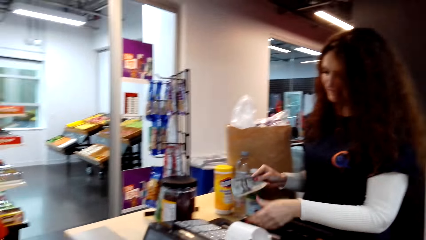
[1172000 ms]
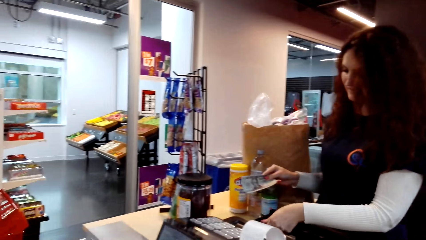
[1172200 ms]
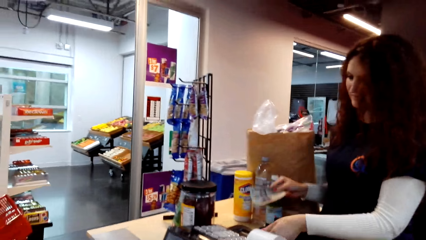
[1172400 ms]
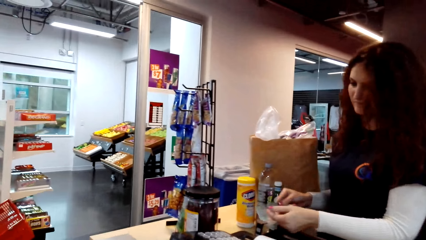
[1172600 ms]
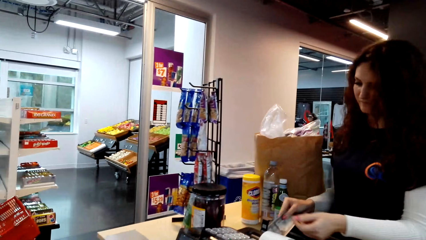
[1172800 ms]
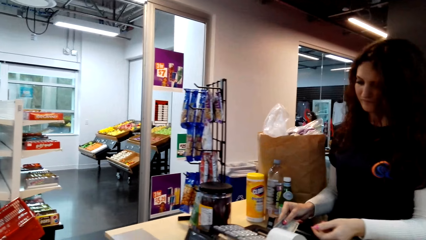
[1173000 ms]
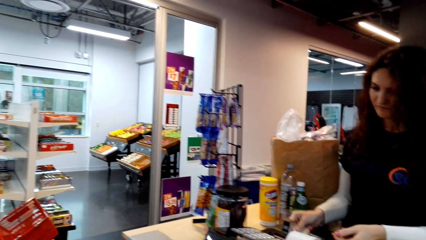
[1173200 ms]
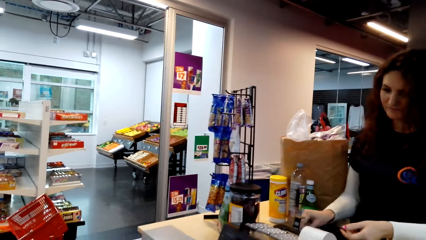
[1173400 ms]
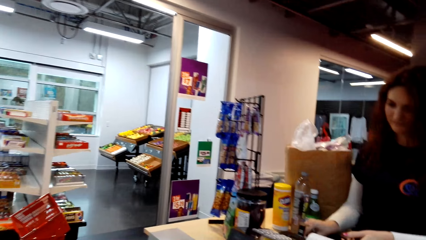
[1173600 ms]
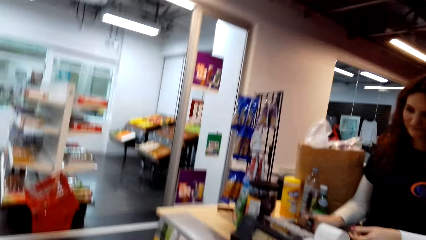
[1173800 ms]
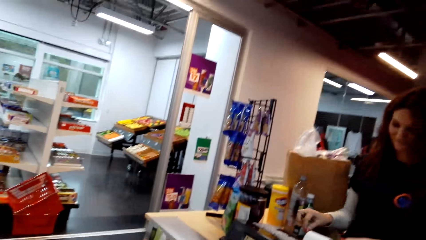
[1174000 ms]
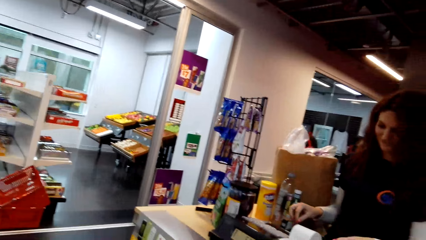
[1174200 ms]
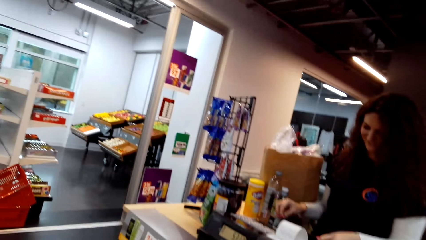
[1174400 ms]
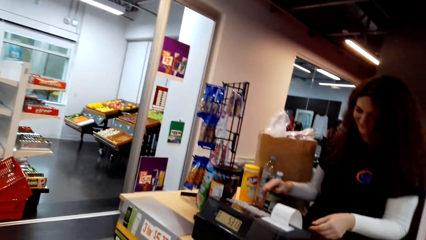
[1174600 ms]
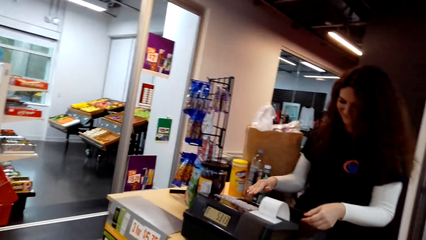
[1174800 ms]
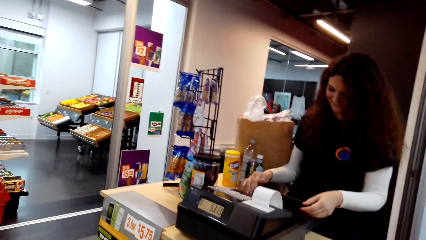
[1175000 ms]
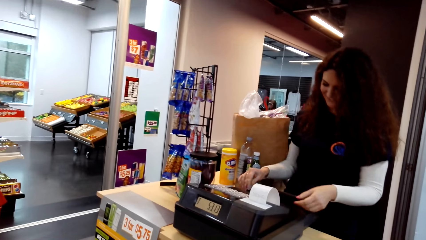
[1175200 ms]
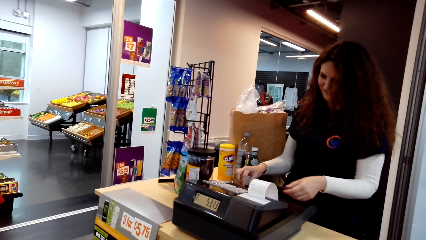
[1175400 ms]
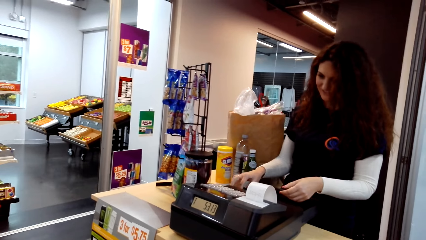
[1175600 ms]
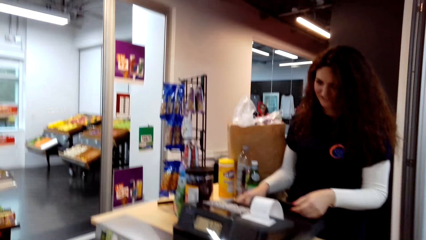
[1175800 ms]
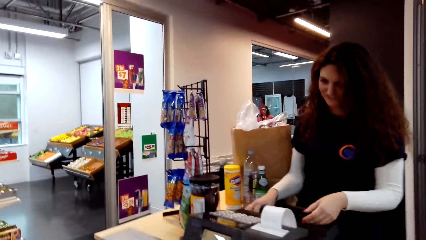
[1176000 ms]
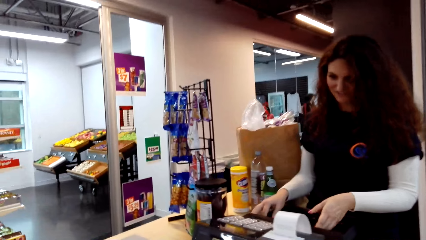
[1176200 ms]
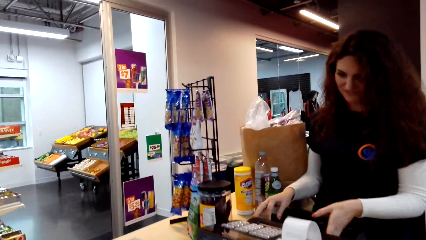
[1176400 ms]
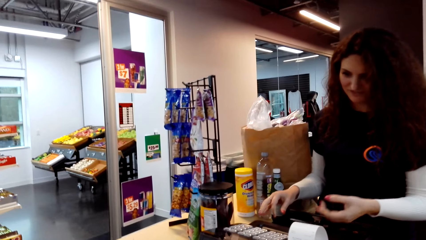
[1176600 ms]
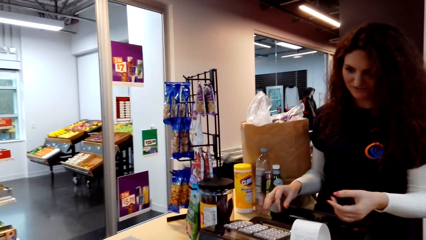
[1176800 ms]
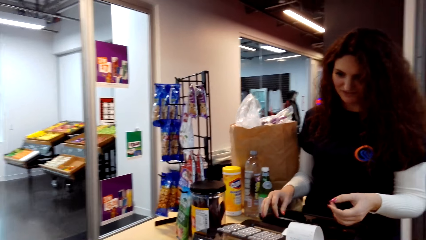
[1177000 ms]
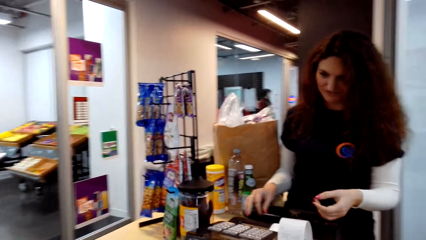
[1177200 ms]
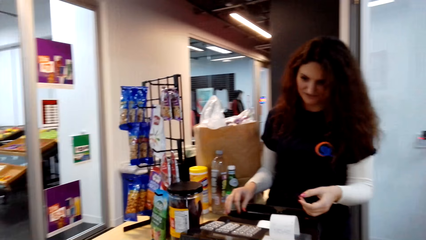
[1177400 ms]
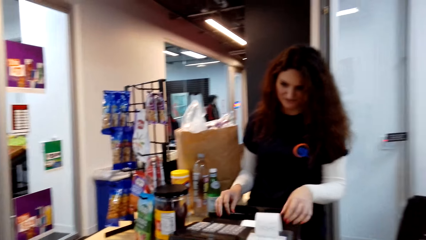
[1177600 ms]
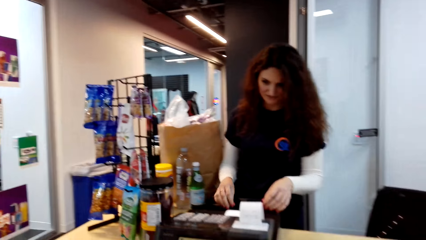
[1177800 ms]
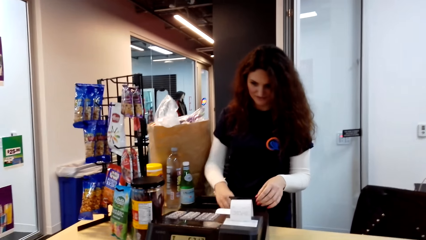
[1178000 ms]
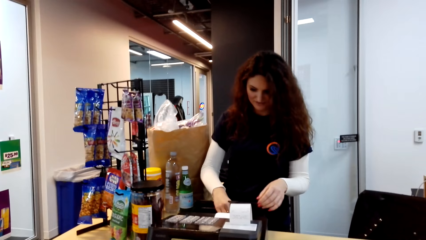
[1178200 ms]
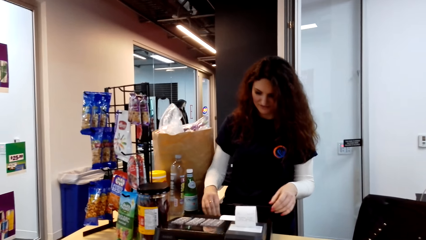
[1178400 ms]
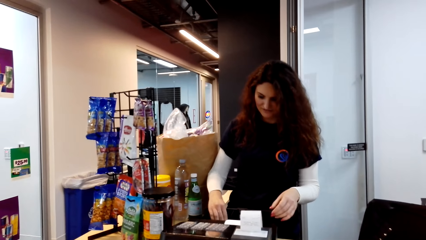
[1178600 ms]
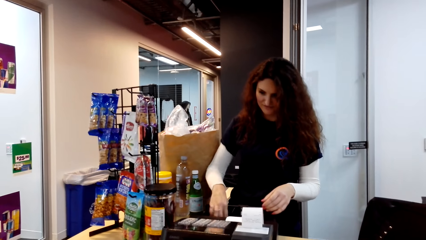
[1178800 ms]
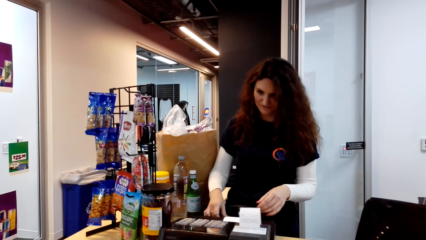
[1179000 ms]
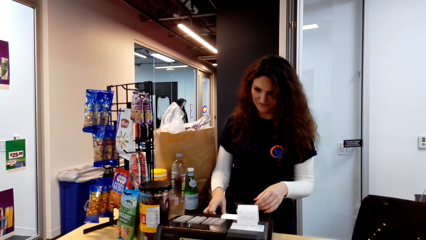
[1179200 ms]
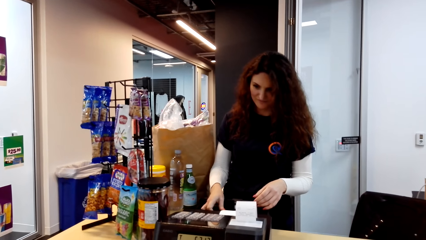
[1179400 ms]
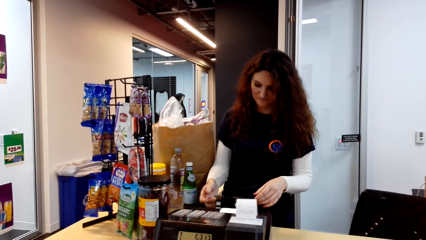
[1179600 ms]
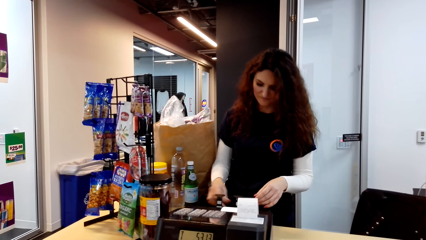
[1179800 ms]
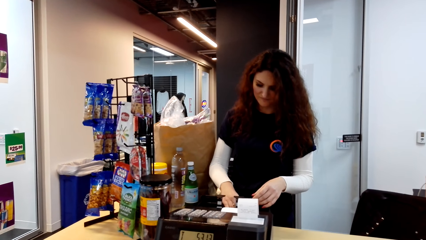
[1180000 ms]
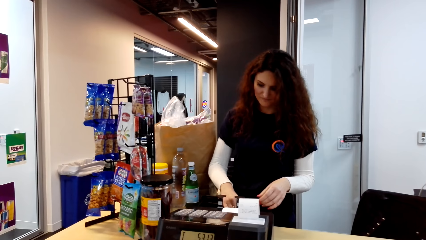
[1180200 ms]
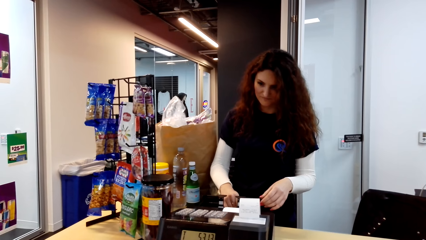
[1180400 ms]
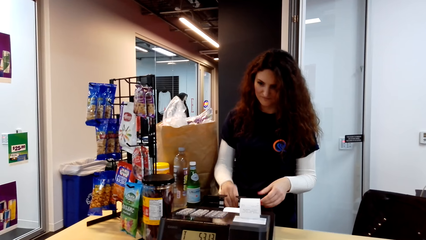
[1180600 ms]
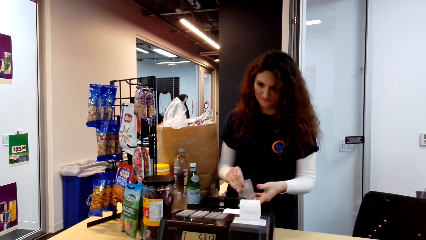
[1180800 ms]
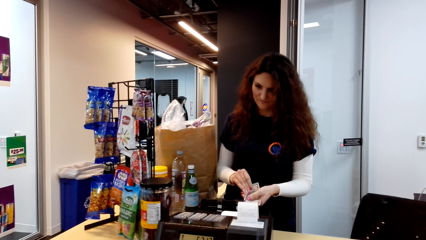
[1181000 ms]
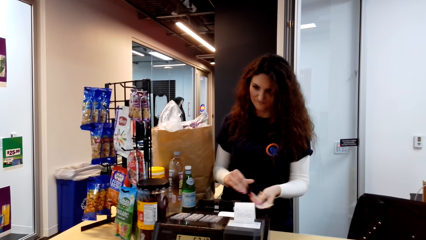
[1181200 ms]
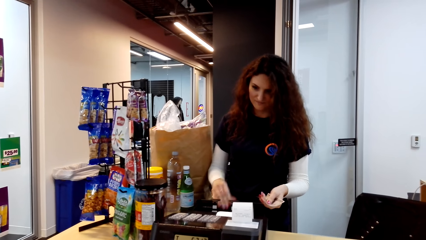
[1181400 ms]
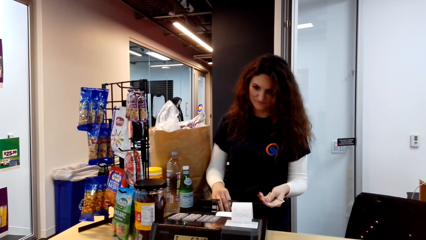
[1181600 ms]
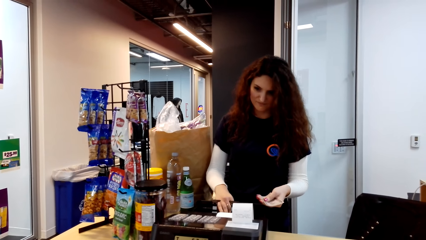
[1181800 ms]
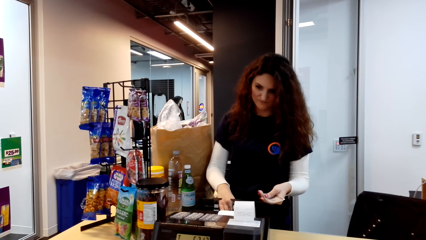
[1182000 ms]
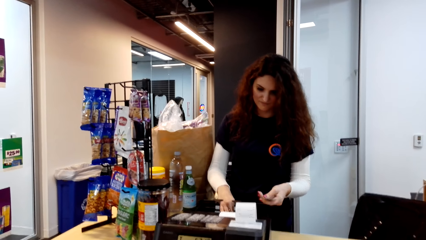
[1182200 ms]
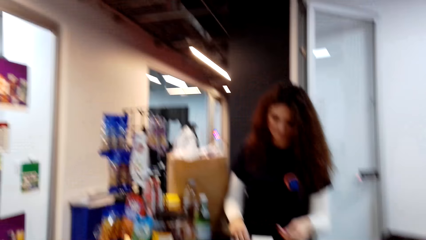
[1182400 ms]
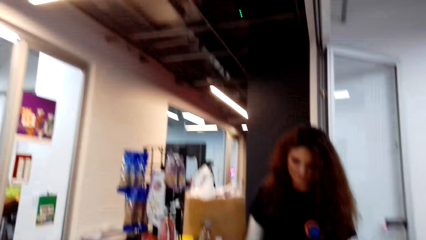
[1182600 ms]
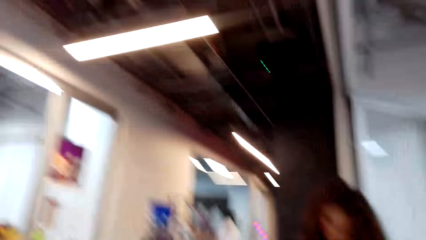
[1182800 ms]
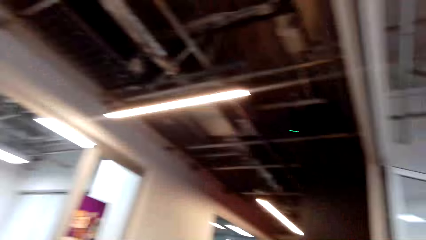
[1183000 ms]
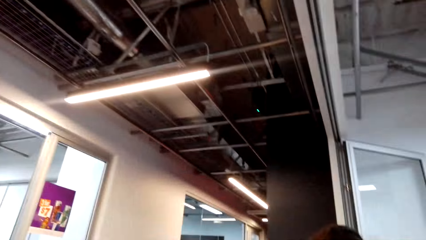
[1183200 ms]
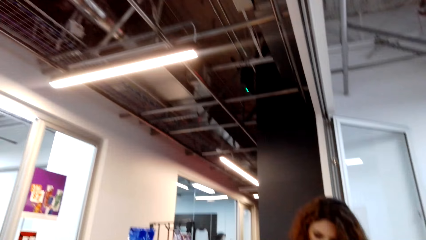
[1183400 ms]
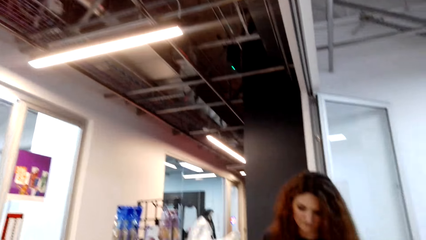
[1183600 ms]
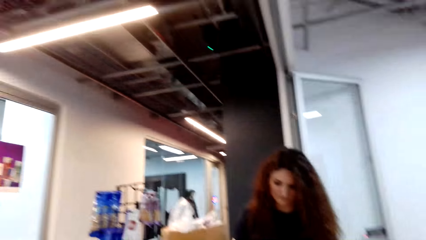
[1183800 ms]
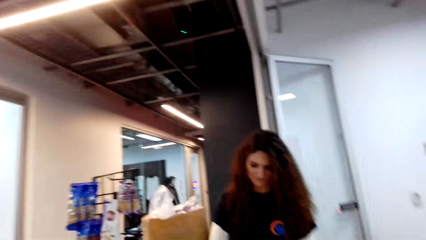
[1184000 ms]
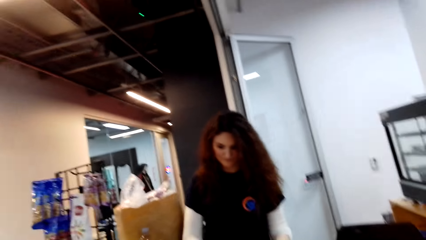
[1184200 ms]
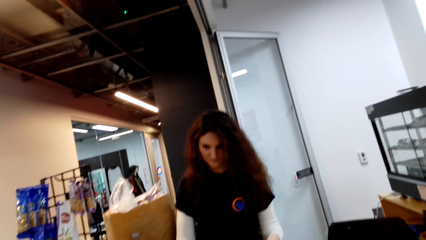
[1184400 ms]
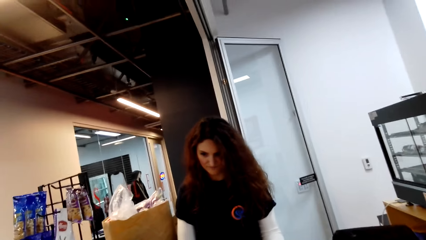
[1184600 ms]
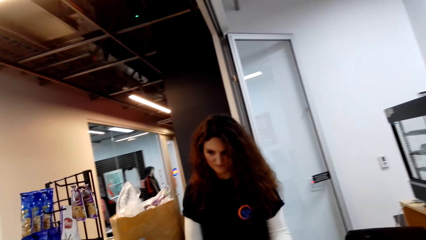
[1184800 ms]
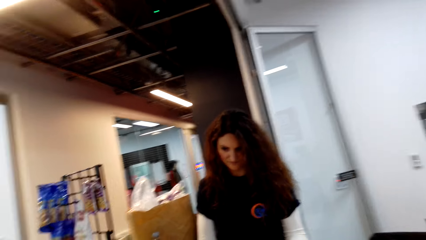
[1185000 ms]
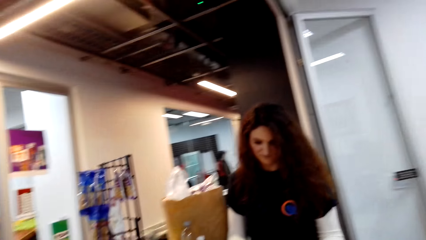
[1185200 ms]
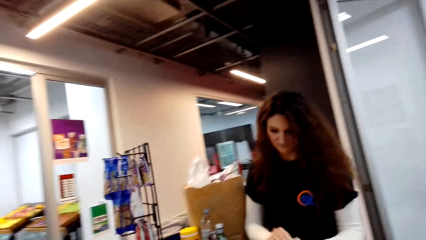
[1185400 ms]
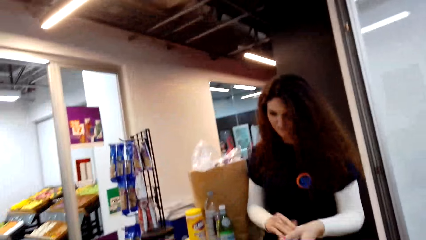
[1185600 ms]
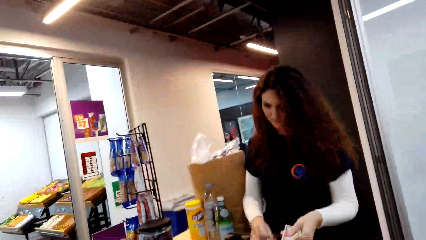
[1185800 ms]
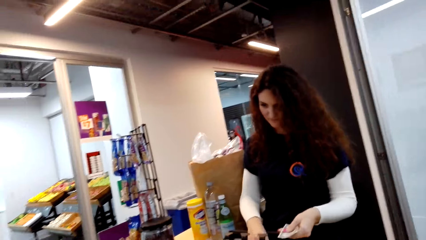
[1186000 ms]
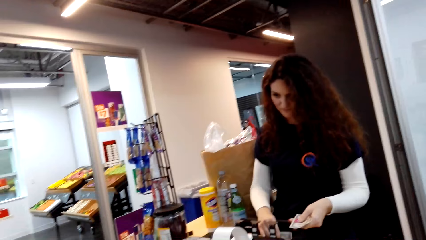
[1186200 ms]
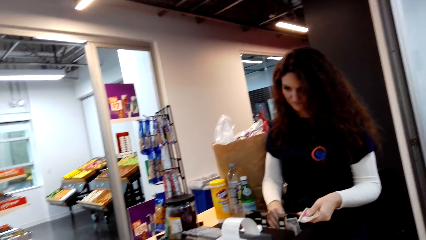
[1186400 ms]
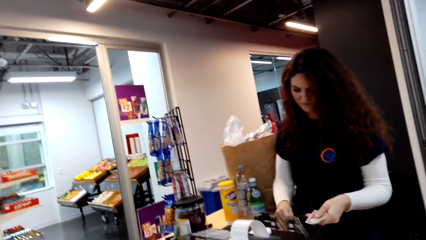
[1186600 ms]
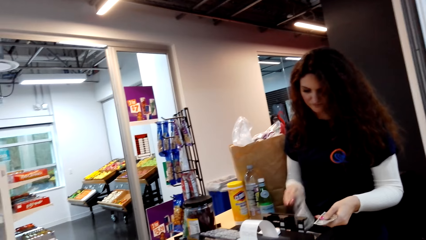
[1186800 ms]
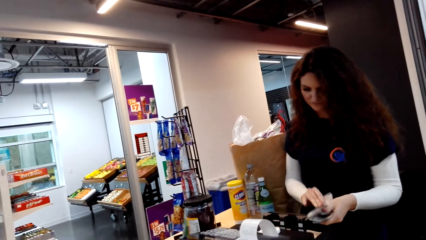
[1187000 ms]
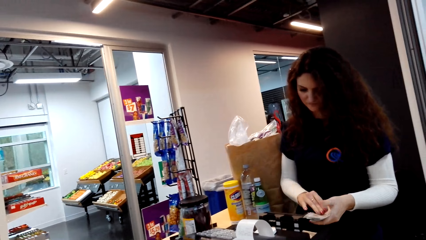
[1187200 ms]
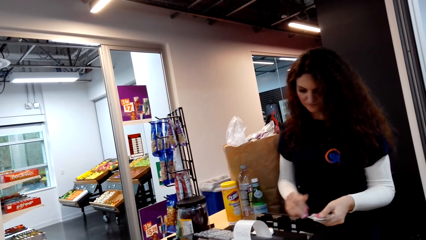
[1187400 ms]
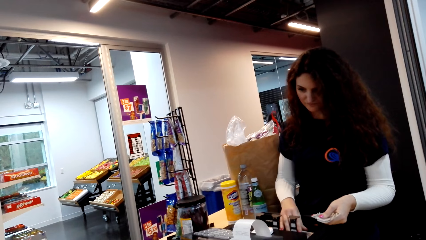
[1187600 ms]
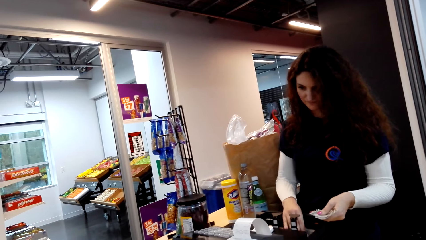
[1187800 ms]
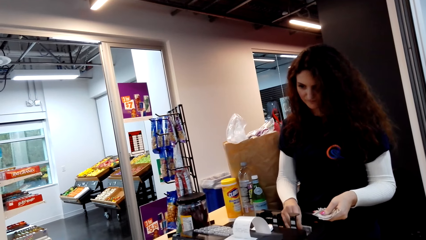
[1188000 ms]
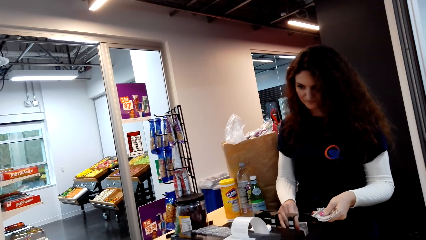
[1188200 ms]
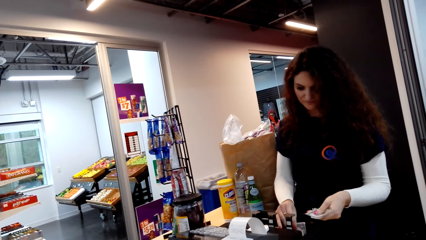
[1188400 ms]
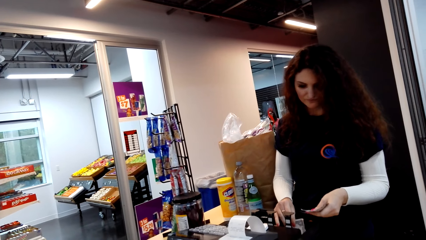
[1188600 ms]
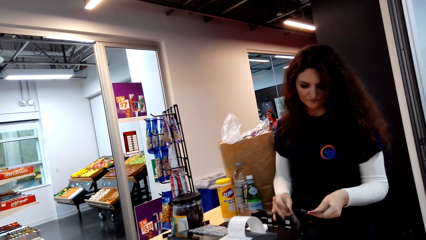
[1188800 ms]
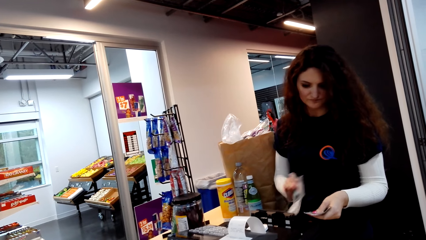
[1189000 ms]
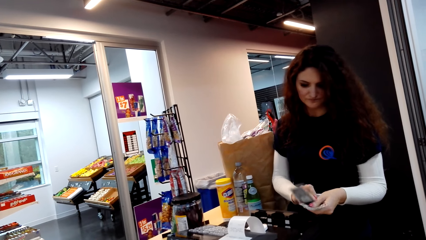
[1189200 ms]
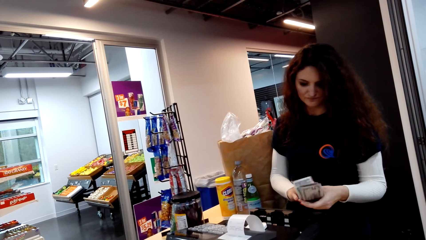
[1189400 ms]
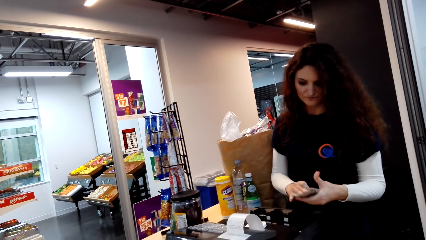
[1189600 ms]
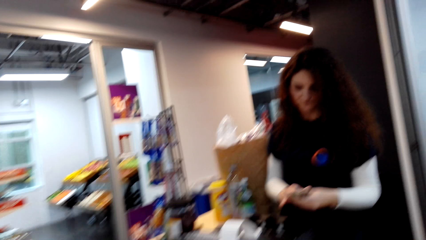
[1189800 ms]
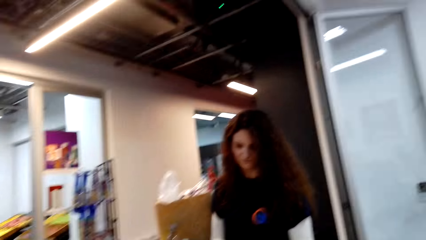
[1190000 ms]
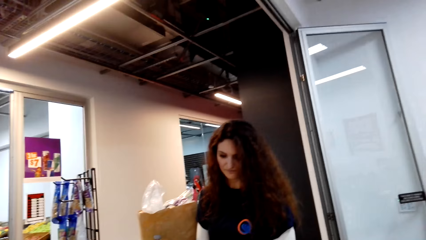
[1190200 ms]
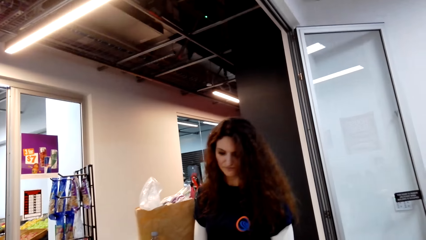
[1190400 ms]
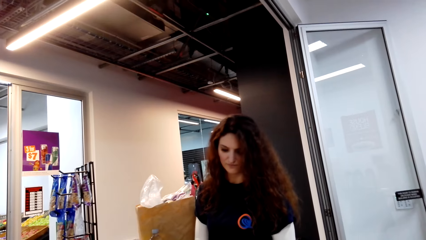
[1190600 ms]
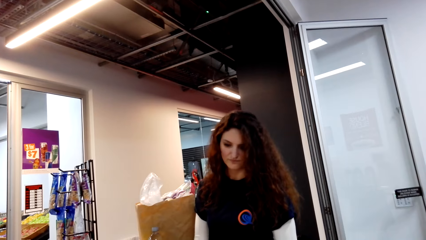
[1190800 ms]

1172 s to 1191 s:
A lady puts the cash in the cash drawer. The lady collects change for the camera wearer. The lady counts cash.
